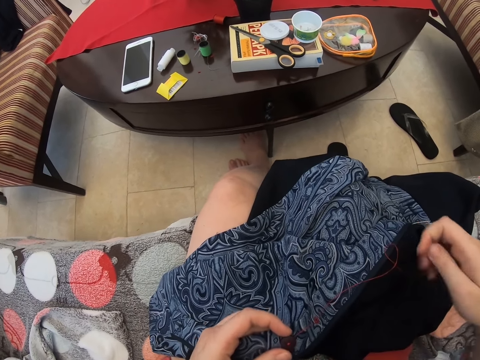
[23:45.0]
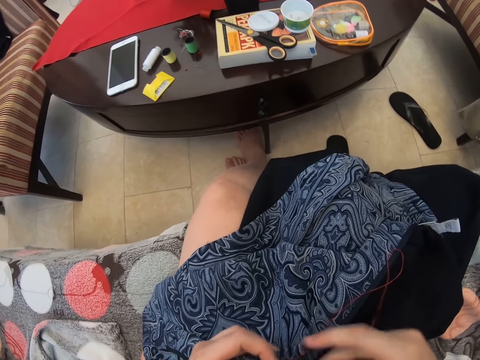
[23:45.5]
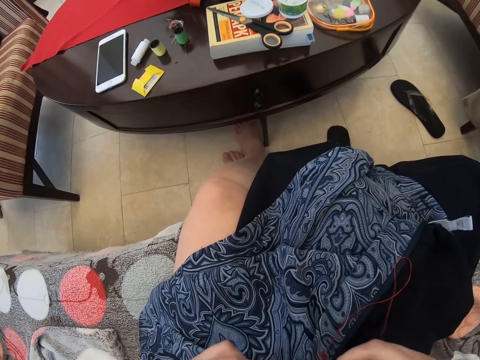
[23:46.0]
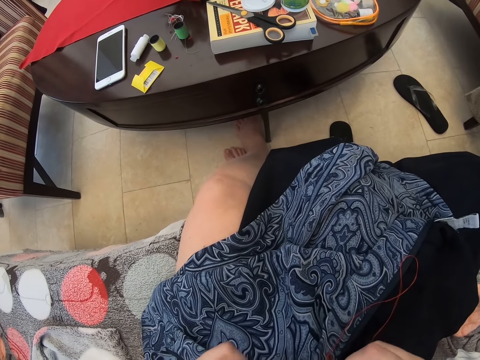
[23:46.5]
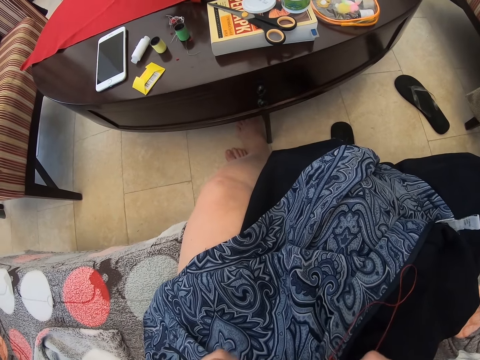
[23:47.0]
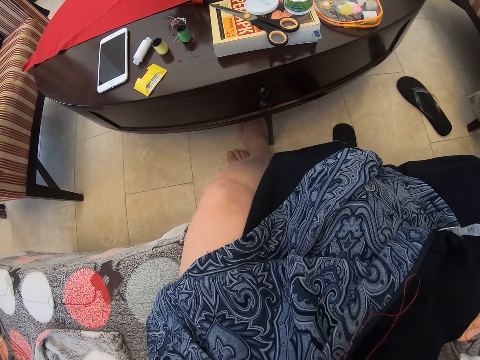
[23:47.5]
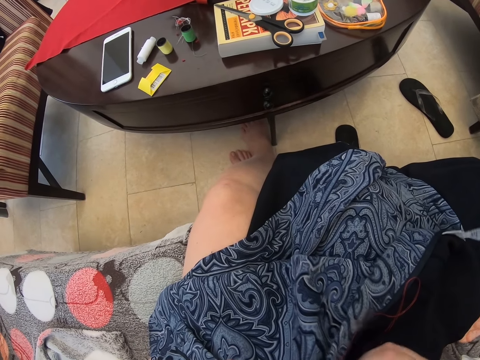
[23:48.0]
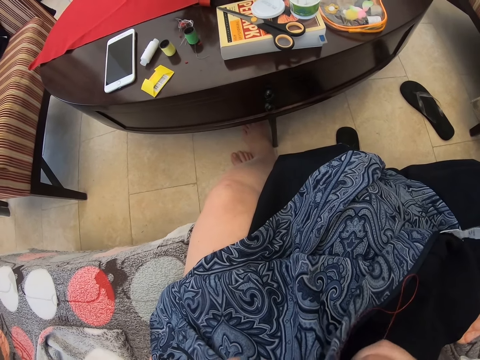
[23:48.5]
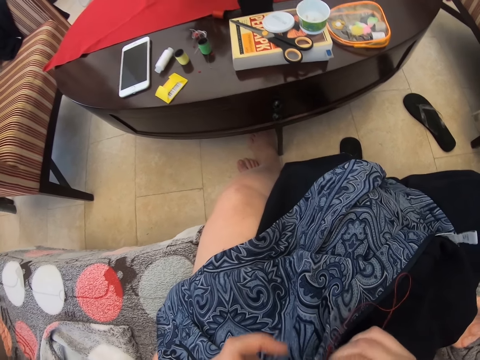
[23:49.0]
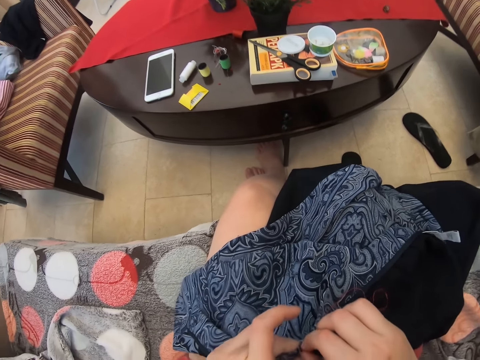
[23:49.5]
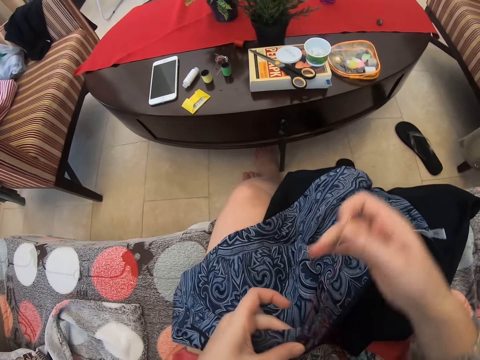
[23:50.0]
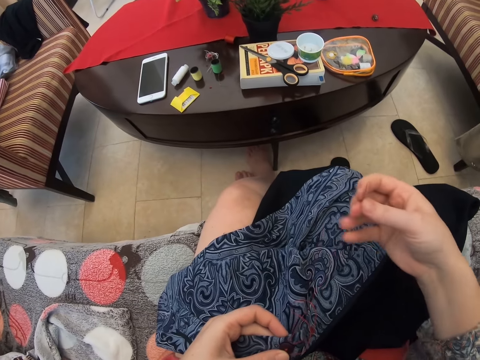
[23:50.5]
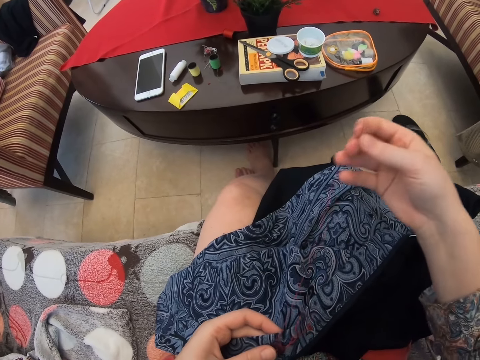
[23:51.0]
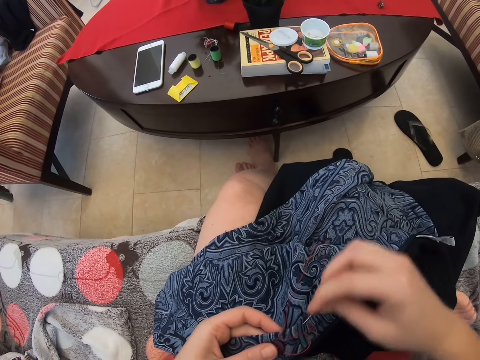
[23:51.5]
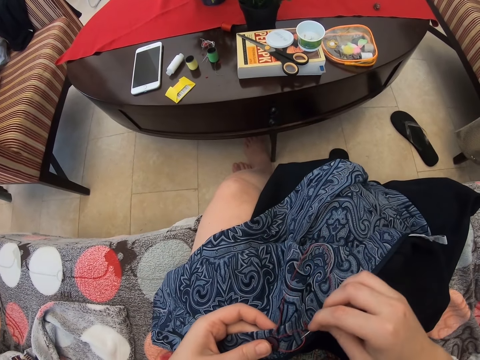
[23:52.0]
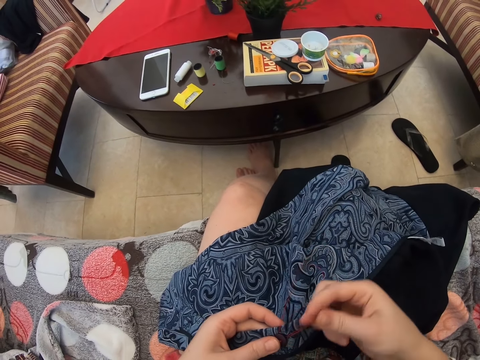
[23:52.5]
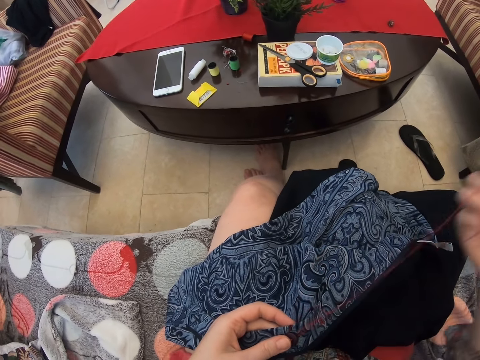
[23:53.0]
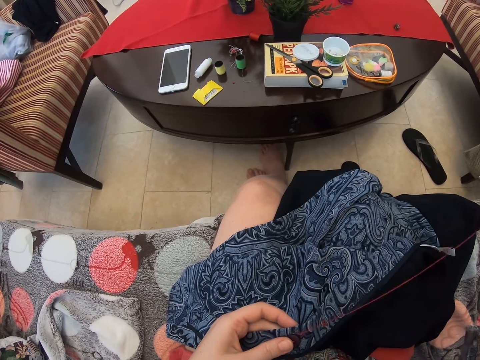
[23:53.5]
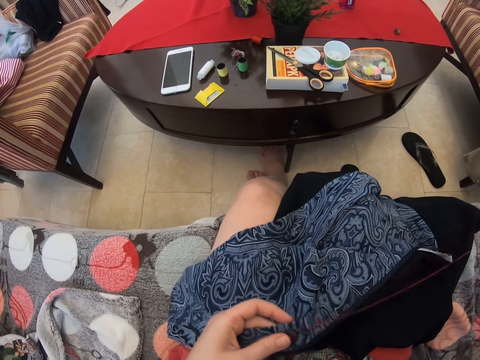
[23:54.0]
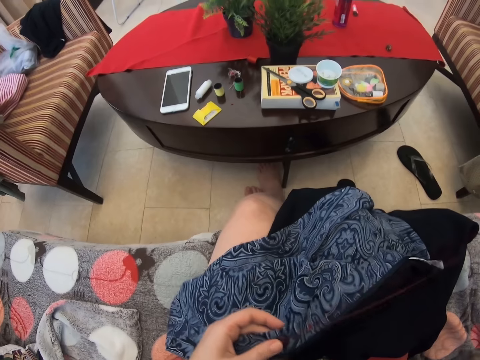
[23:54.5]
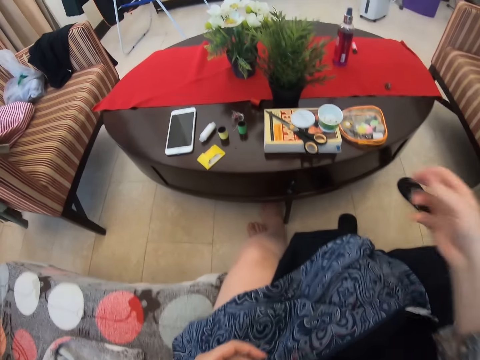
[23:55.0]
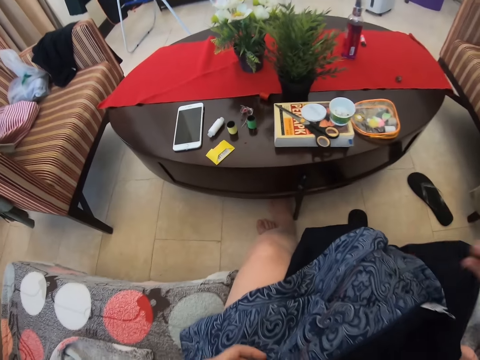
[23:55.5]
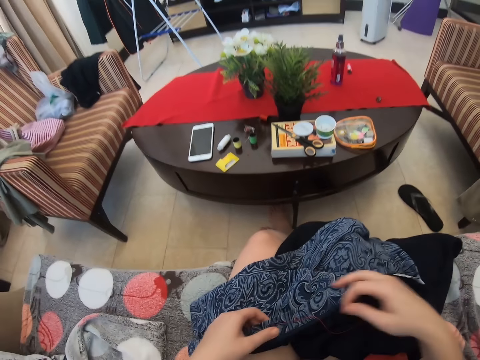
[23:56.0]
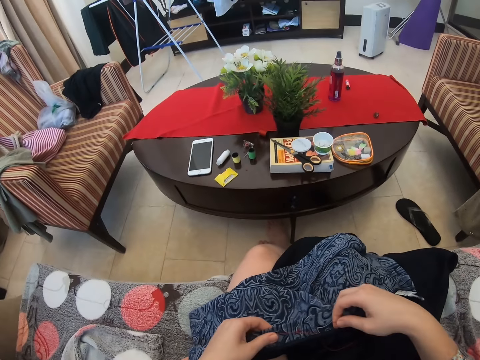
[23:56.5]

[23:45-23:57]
The camera wearer sews with the needle. They pull the thread.

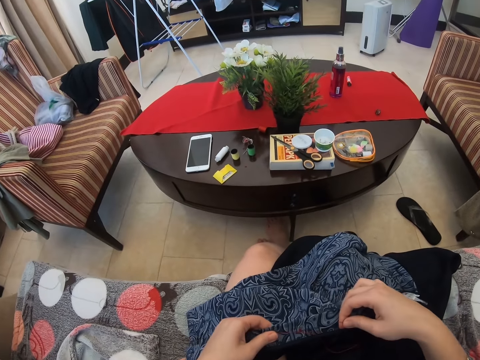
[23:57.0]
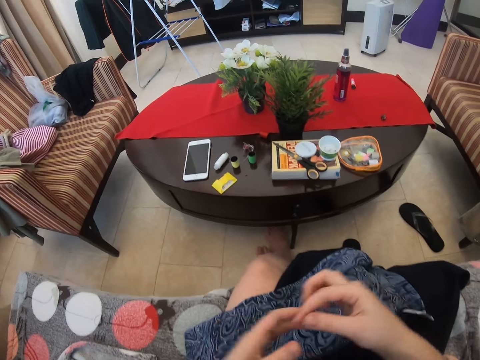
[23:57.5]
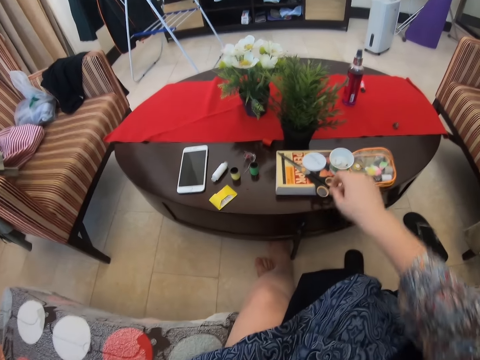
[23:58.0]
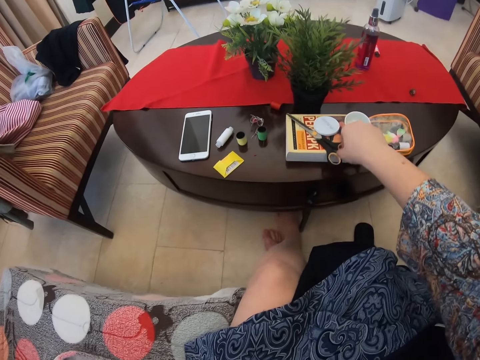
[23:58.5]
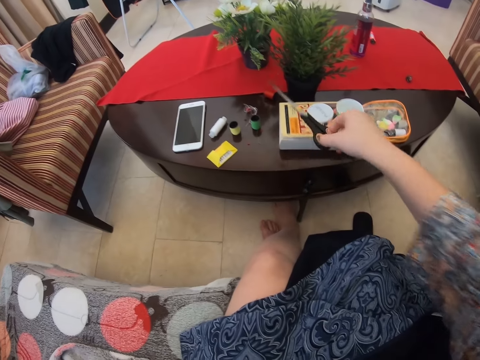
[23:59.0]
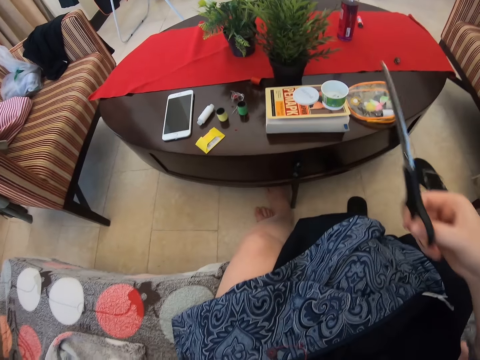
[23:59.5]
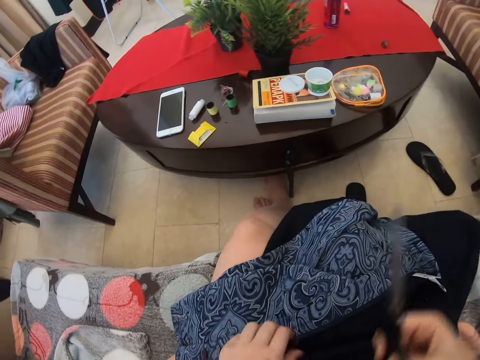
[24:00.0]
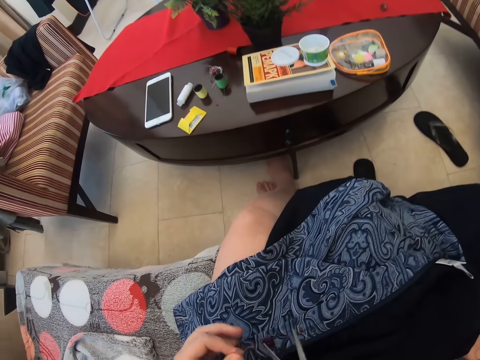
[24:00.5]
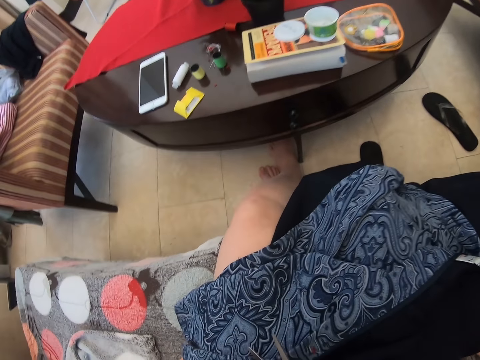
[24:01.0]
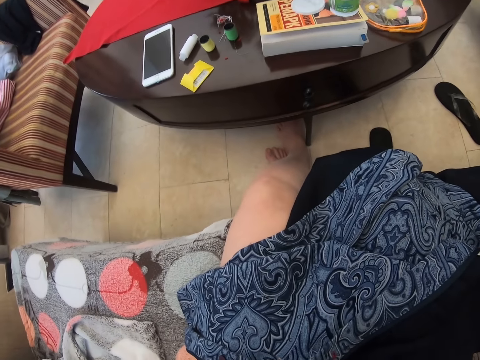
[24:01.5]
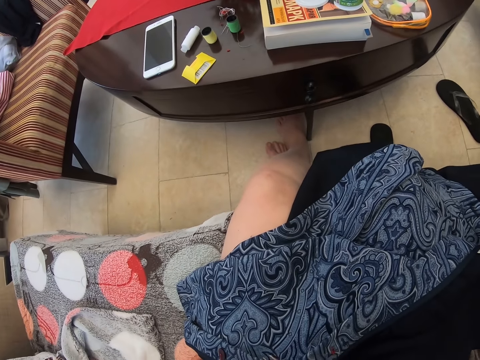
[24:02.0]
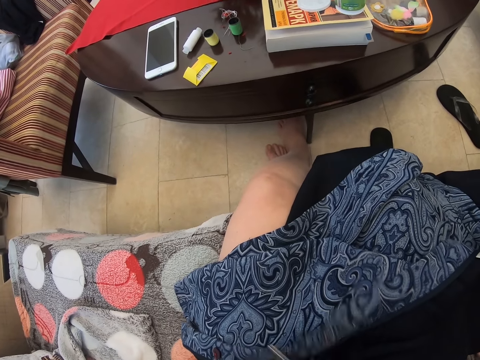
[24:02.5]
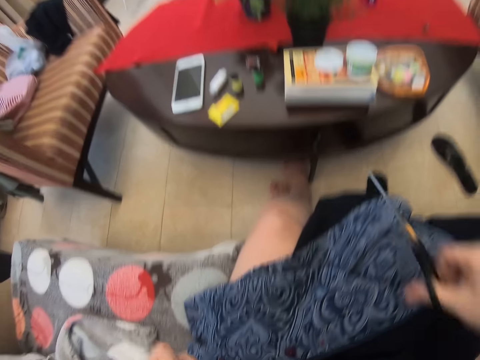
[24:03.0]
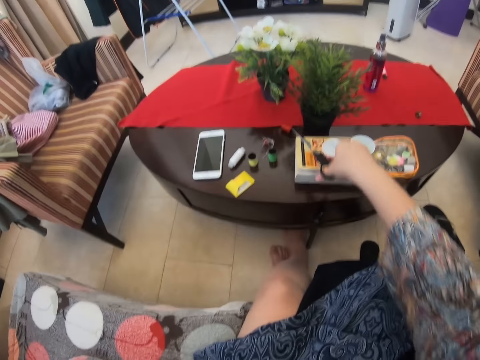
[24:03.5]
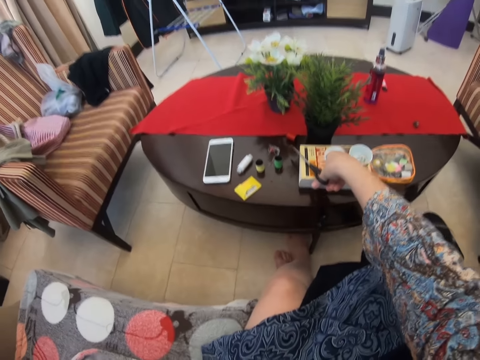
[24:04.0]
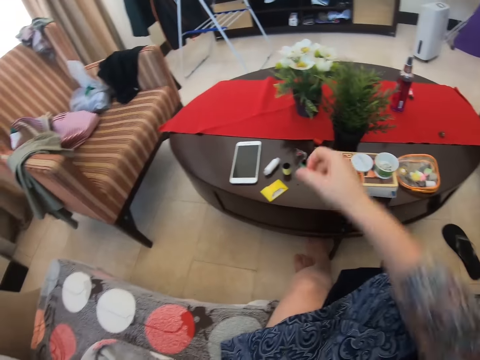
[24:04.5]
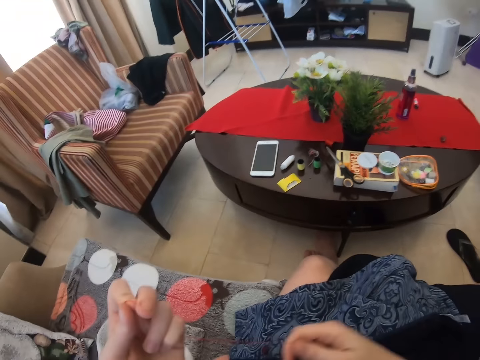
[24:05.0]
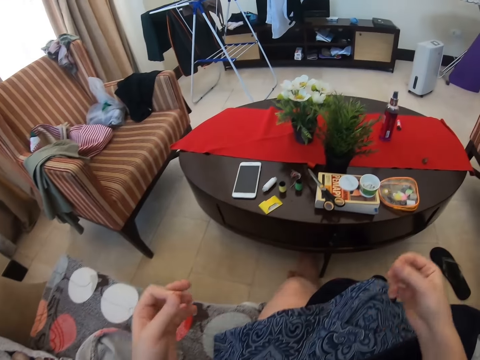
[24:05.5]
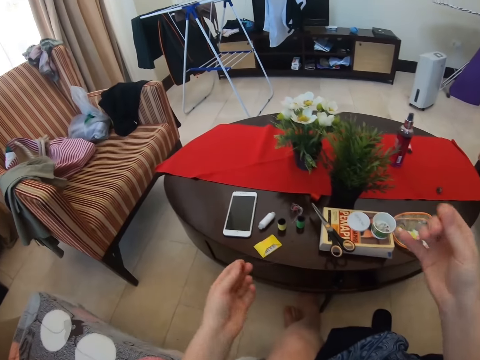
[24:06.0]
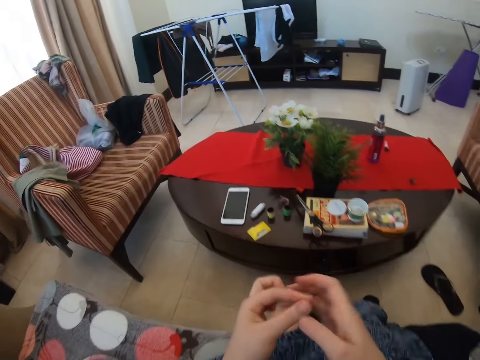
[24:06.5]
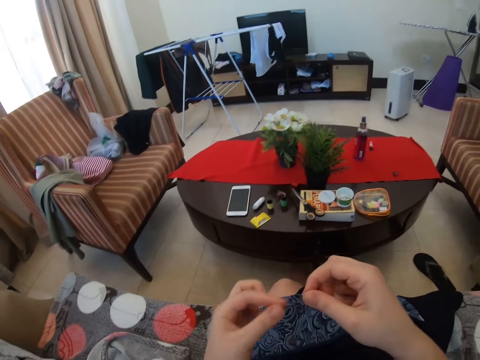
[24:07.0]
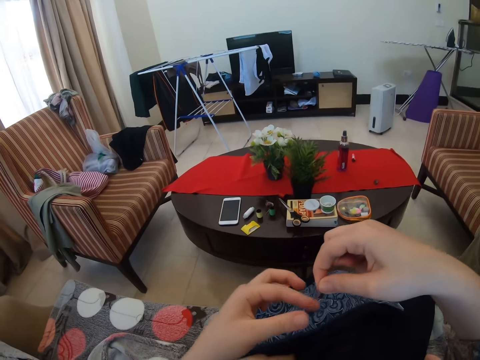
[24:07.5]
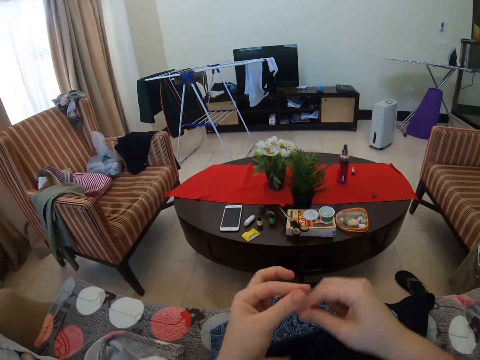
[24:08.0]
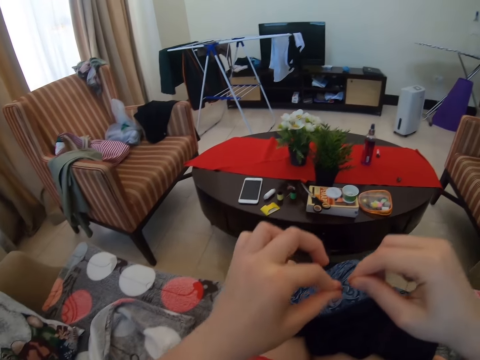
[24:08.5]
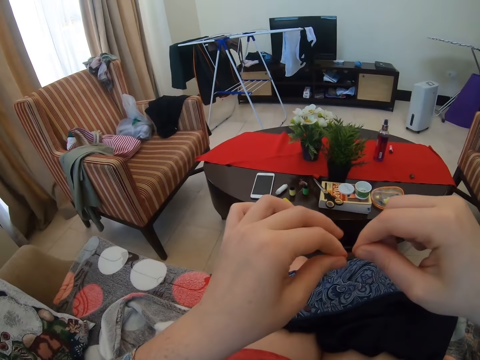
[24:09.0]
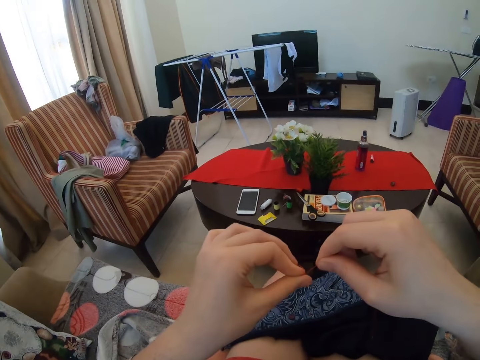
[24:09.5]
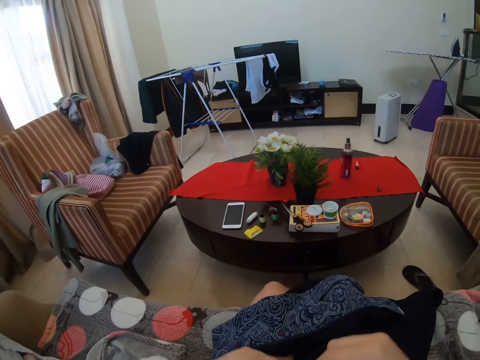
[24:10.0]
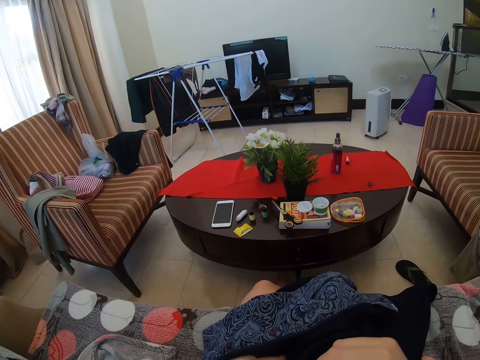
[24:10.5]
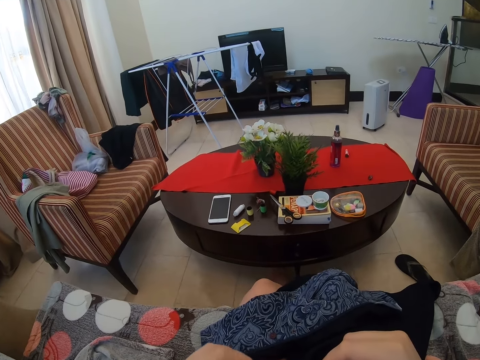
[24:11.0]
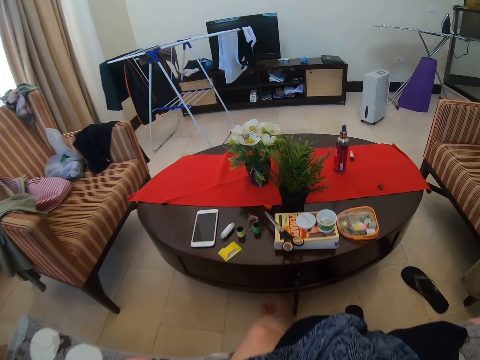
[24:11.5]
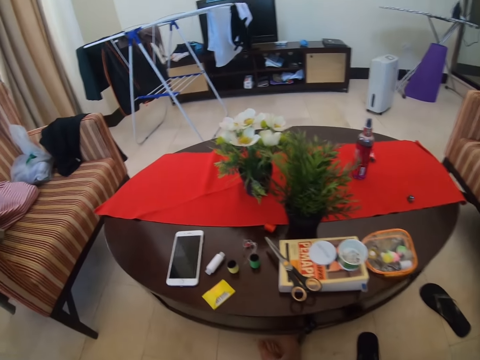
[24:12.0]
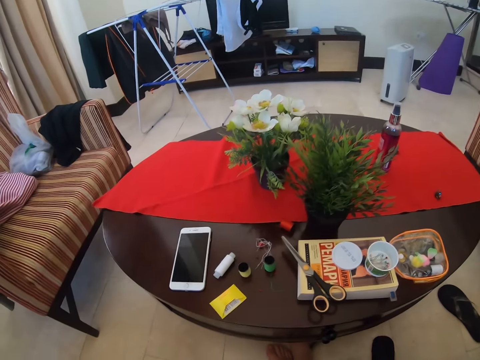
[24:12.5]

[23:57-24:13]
The camera wearer moves the cloth. He takes the scissors. He cuts the thread or string. He puts the scissors on the table. He holds the string with both hands. He stretches the thread. He ties the string. He rotates the thread on his finger.
